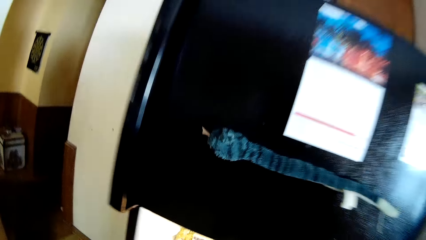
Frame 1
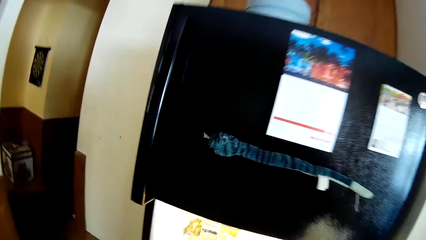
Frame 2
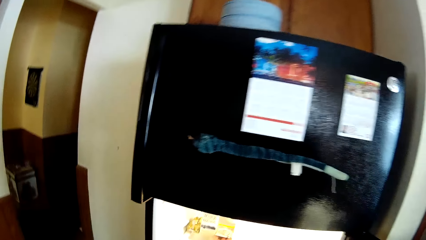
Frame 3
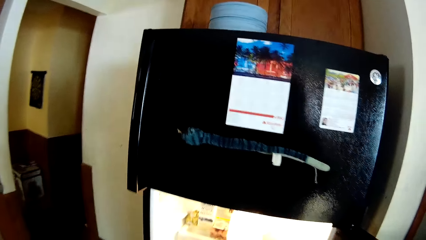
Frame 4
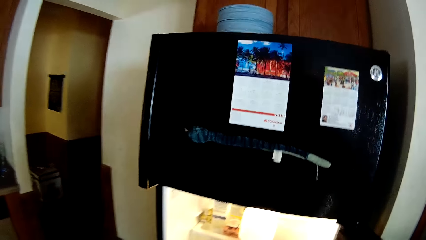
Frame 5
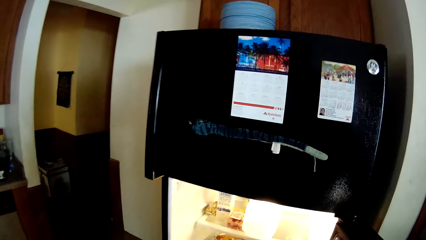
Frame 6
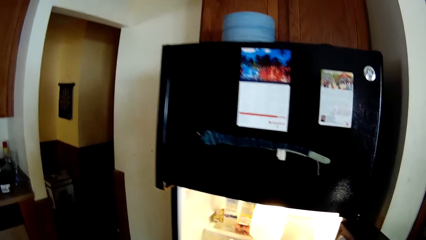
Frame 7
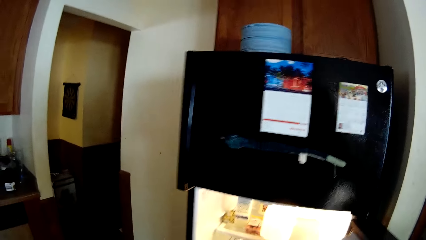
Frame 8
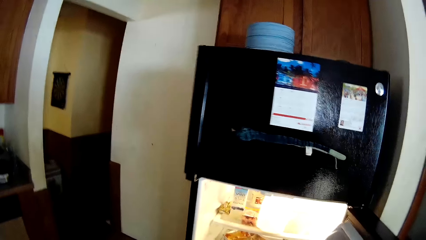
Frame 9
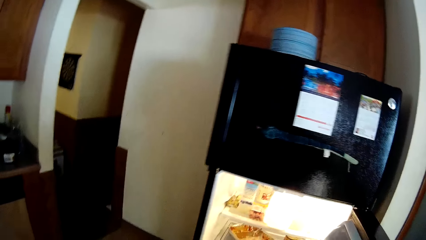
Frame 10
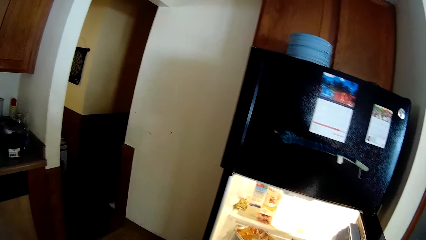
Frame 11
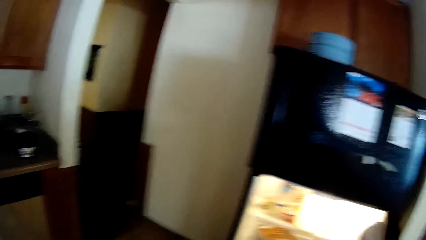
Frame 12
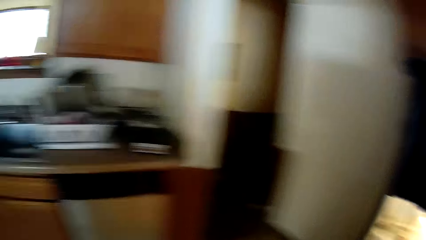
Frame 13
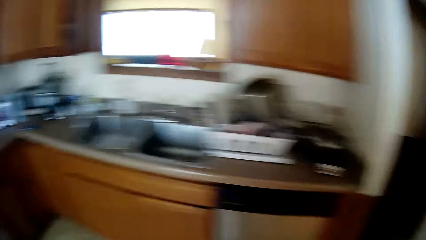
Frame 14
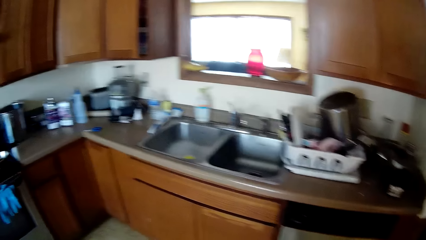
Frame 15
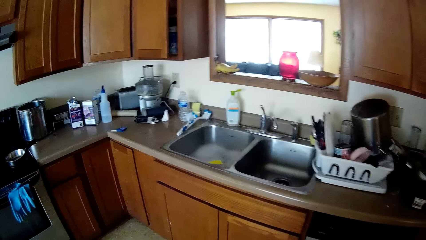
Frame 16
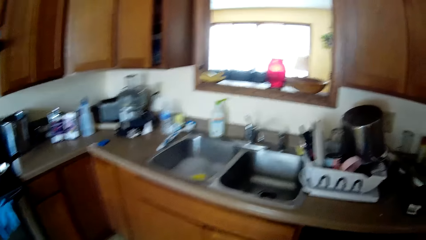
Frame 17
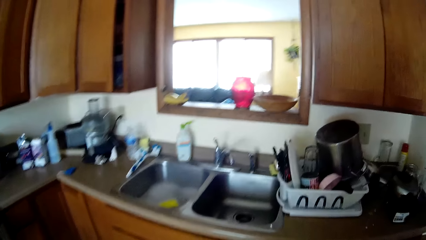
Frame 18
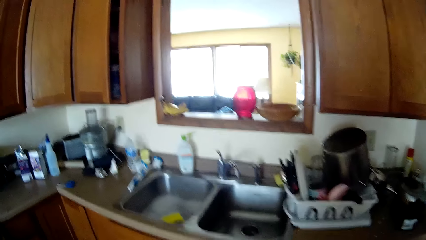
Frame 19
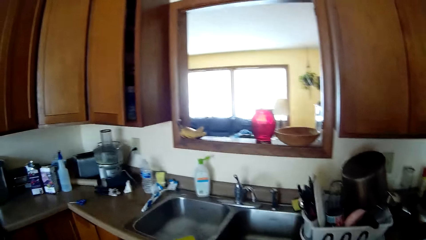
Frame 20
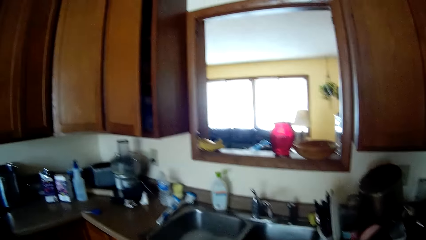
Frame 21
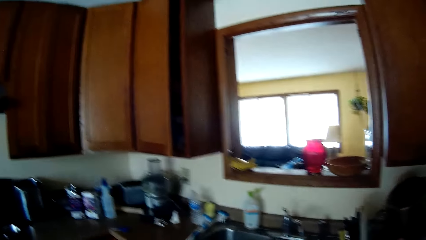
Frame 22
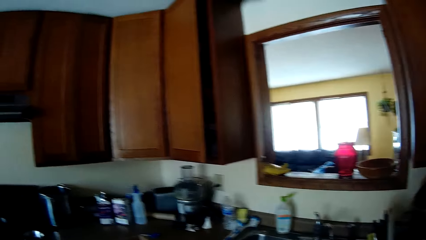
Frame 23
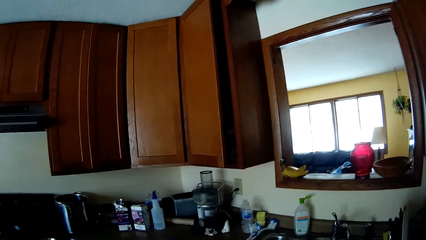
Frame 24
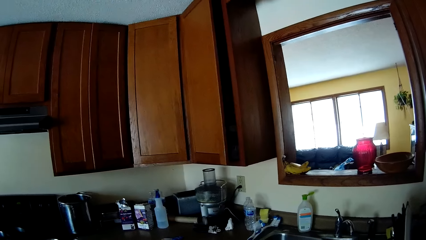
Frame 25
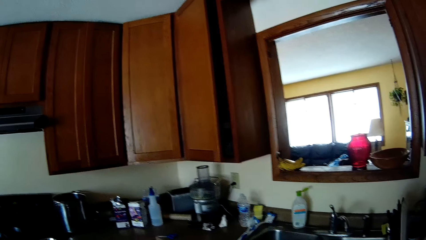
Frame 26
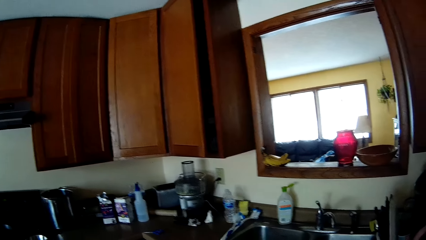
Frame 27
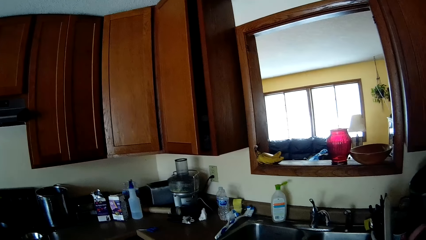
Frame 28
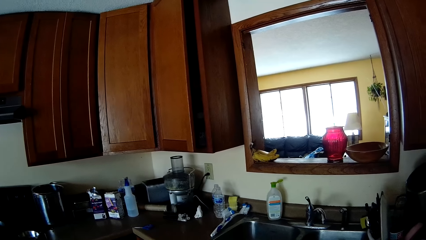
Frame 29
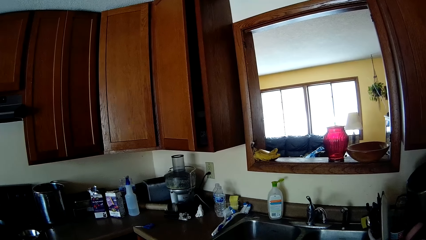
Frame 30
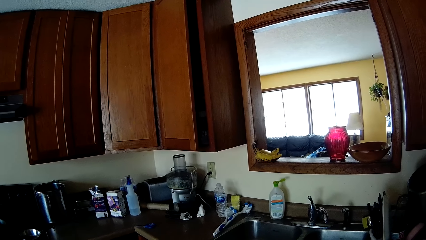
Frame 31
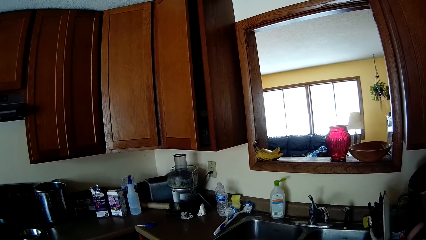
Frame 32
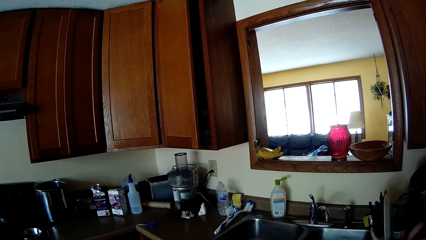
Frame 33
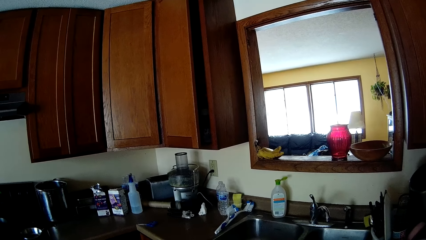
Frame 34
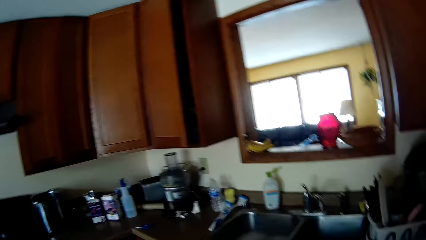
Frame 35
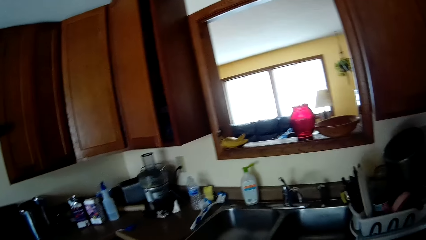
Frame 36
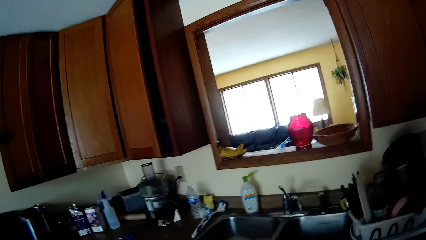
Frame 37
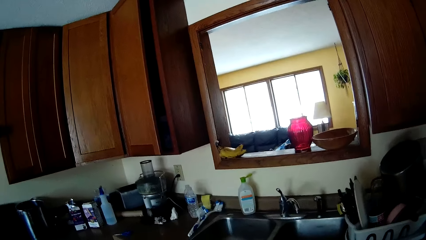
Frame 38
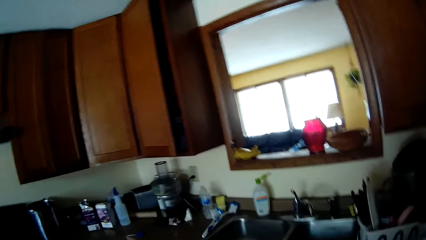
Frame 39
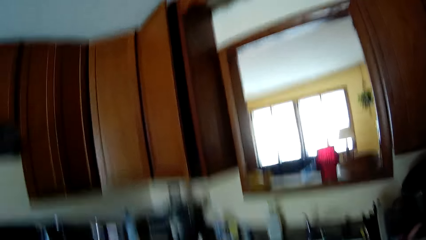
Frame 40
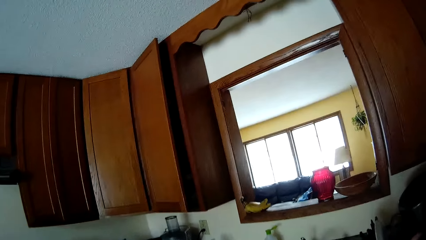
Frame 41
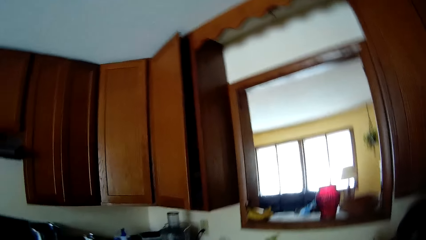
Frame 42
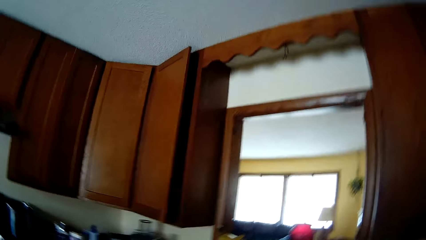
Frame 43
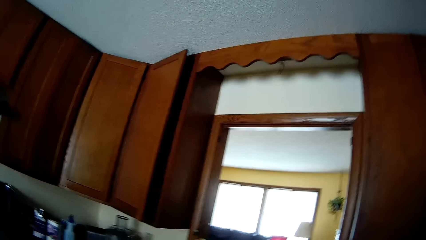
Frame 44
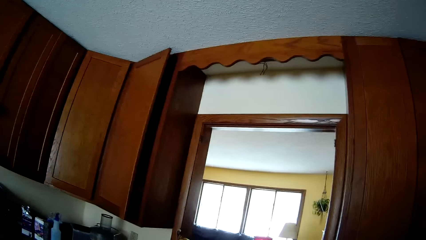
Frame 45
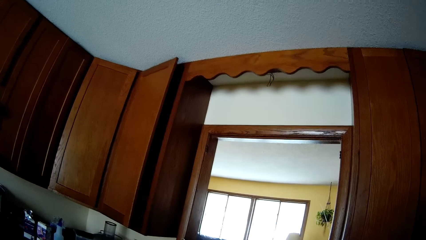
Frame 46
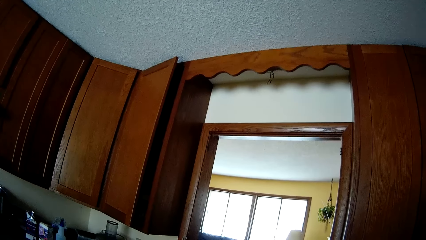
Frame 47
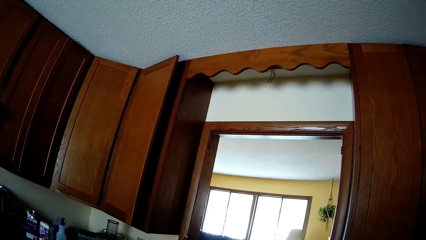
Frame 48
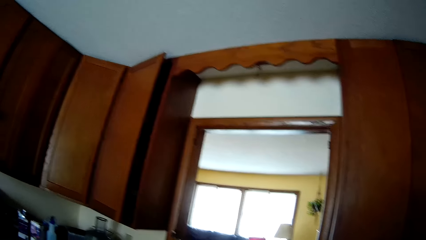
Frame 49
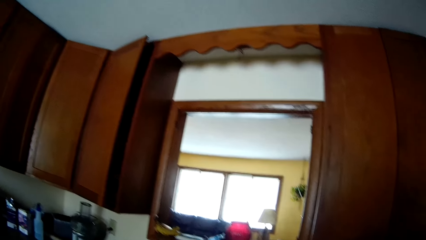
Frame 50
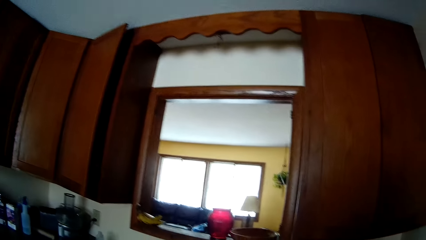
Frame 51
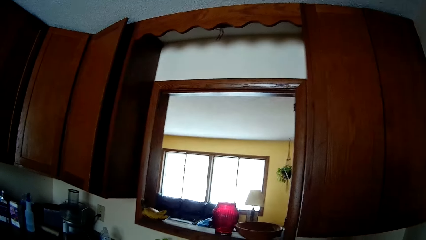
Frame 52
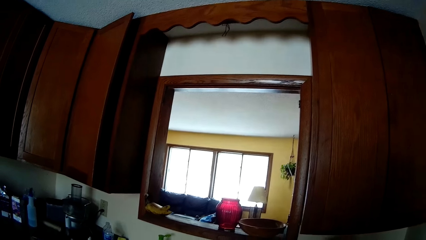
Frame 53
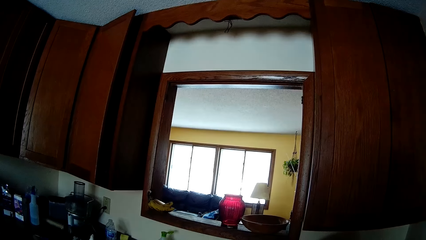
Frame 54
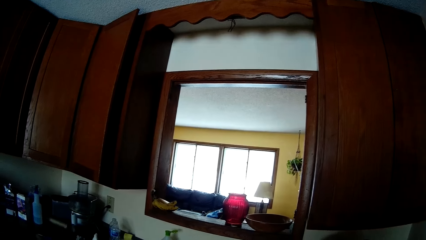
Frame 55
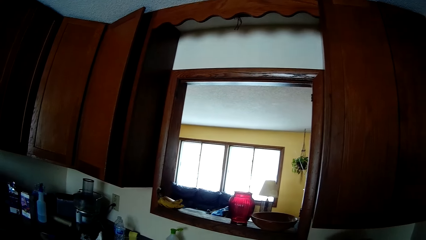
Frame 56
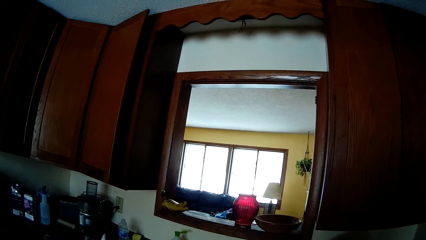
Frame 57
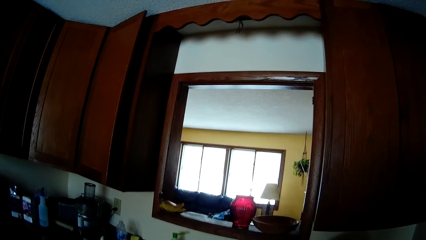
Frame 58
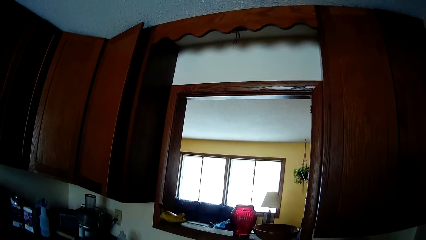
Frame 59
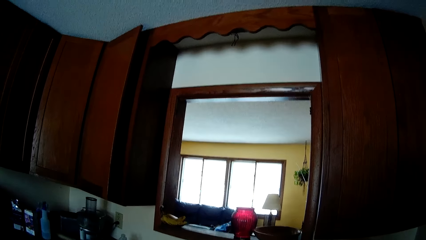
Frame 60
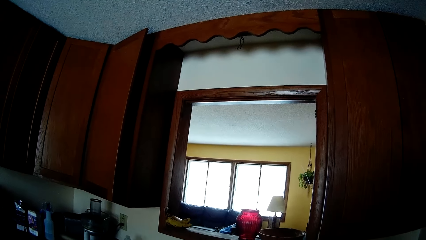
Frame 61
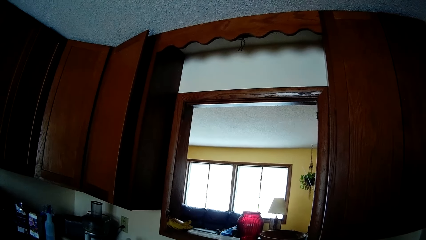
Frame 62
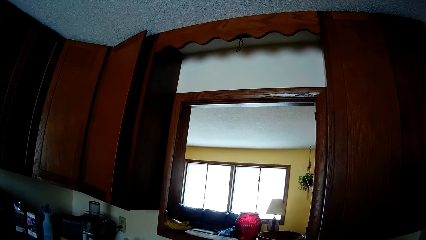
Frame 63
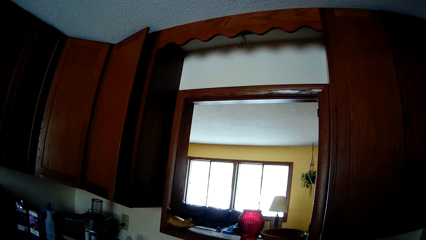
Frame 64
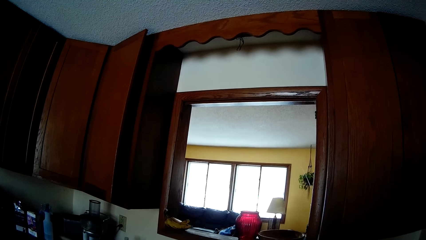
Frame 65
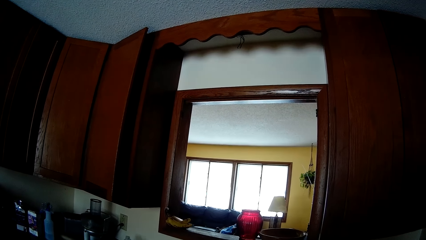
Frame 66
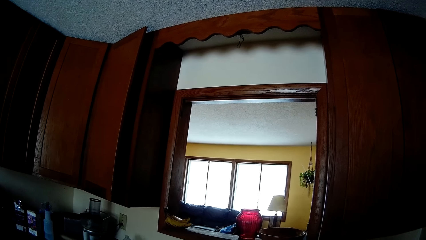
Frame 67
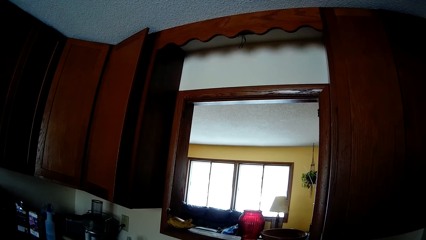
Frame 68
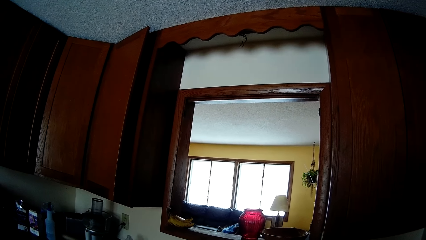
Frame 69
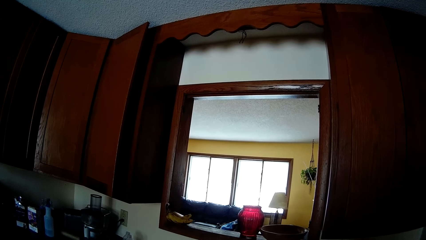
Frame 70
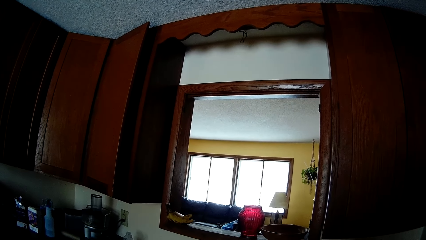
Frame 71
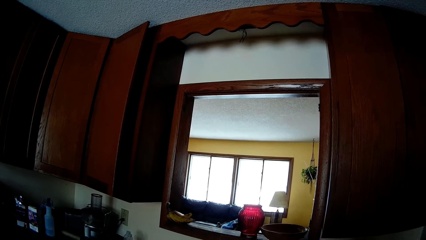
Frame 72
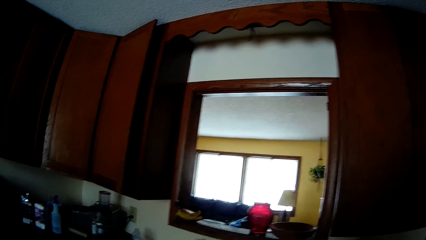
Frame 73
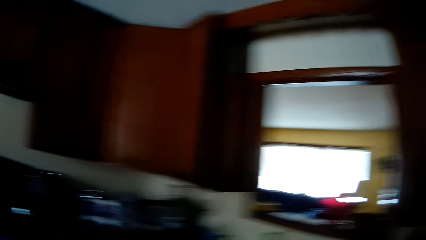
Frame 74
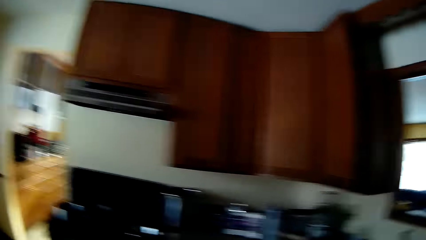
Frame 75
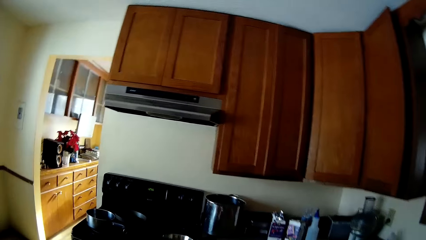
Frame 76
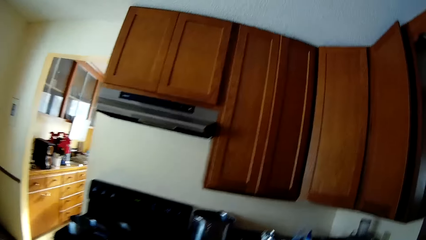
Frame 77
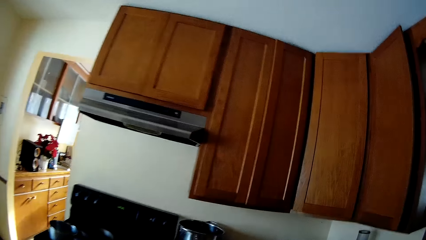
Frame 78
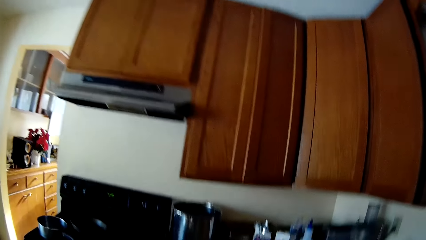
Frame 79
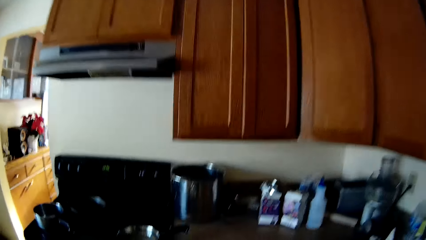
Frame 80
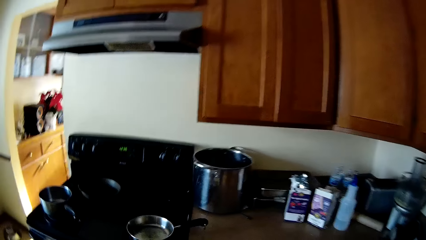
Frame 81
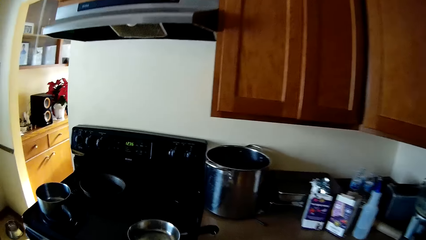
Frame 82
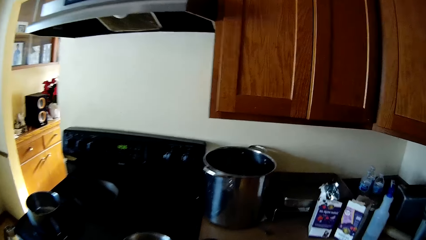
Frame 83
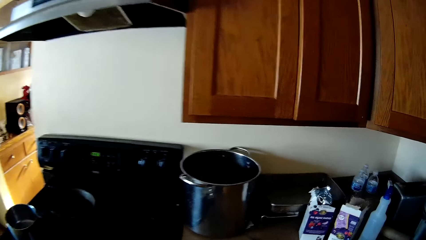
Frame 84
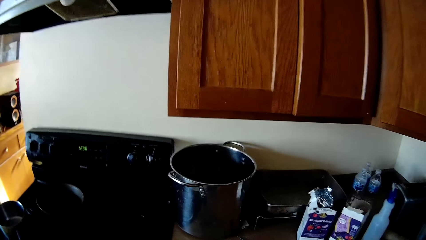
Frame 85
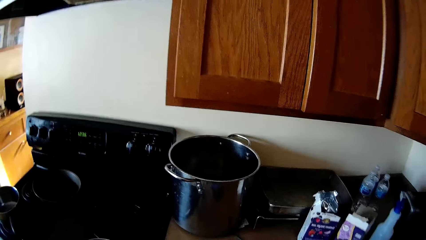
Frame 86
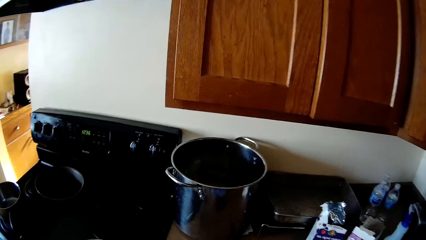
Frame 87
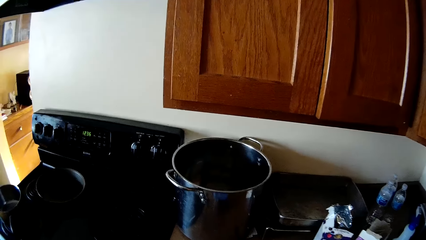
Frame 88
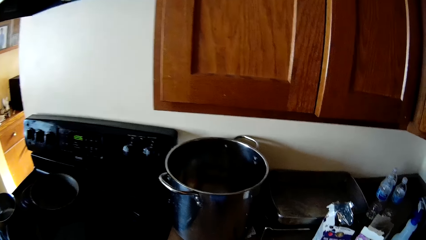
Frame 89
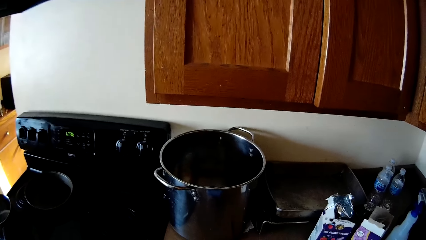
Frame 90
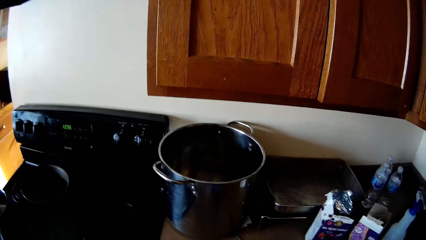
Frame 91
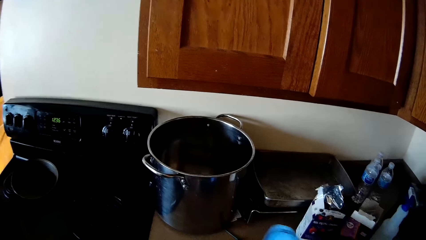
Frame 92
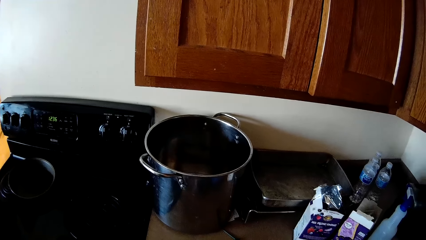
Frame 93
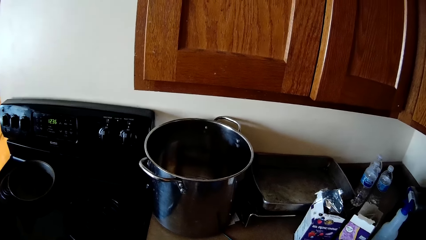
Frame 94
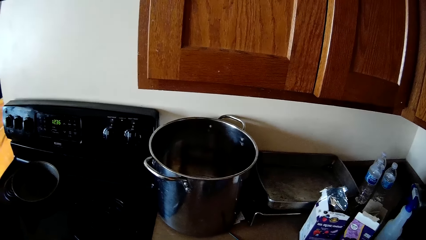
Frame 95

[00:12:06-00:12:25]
The camera wearer moves around. They look around. They move around.
